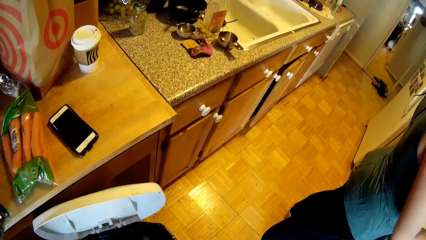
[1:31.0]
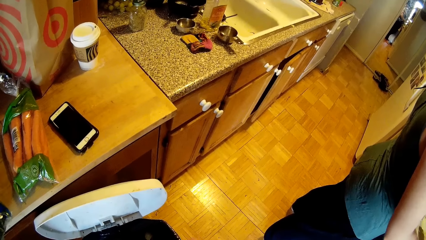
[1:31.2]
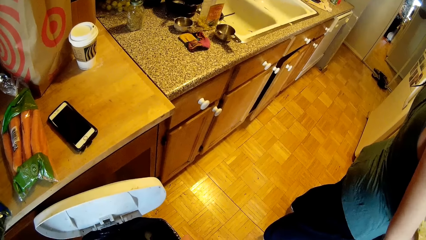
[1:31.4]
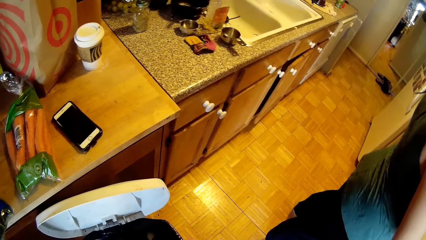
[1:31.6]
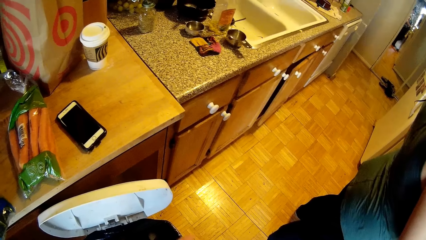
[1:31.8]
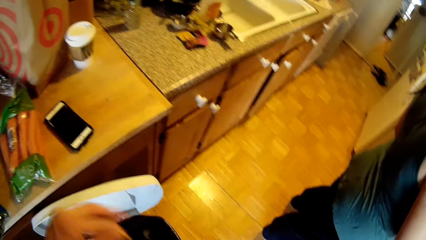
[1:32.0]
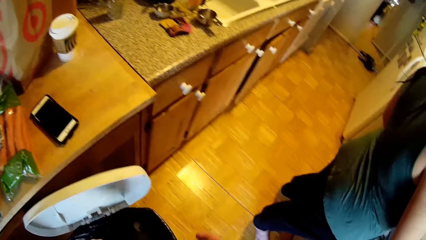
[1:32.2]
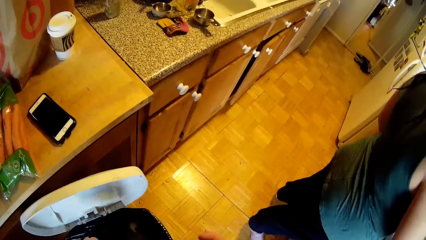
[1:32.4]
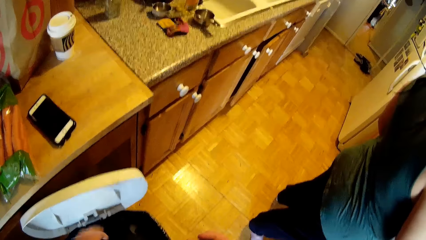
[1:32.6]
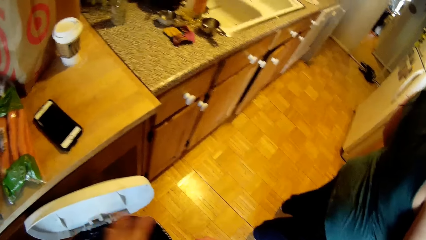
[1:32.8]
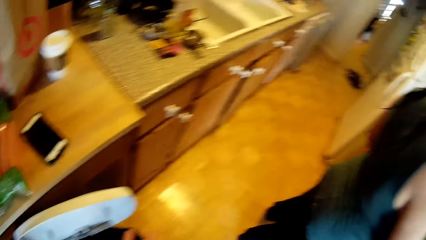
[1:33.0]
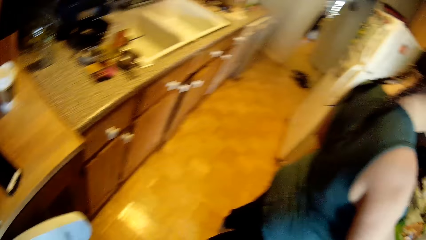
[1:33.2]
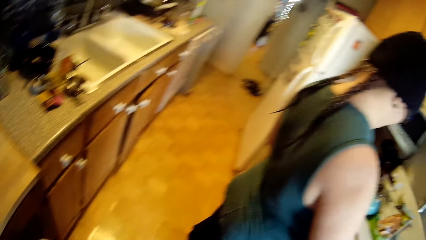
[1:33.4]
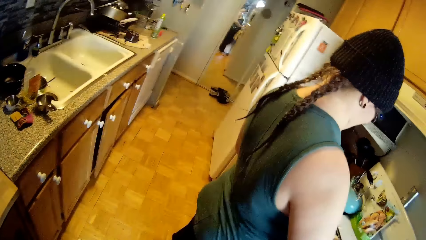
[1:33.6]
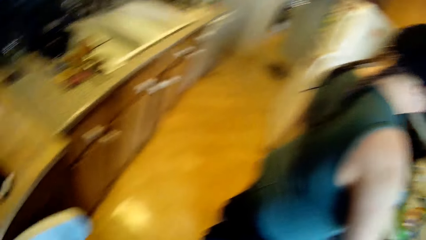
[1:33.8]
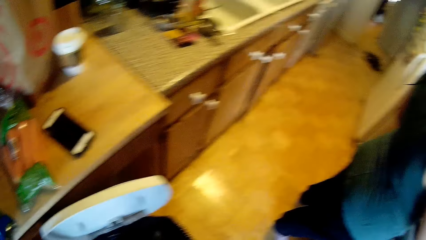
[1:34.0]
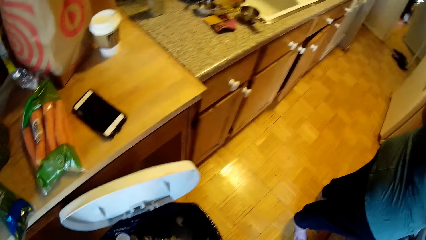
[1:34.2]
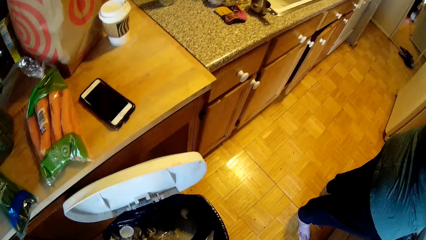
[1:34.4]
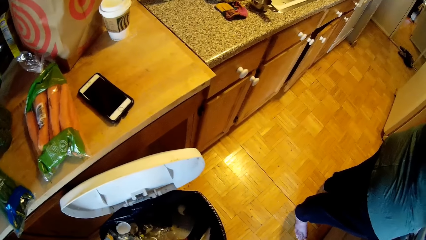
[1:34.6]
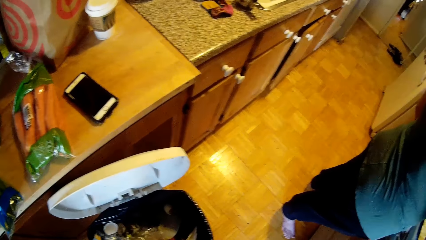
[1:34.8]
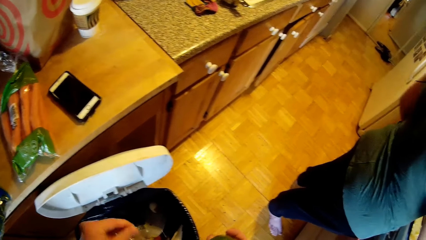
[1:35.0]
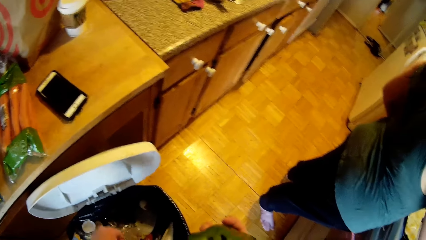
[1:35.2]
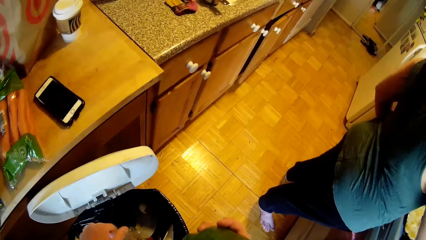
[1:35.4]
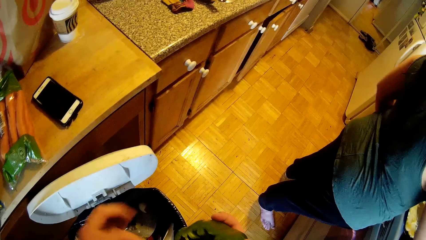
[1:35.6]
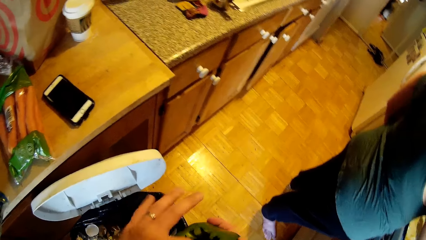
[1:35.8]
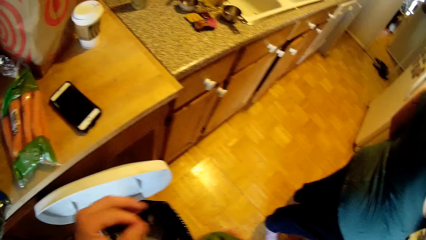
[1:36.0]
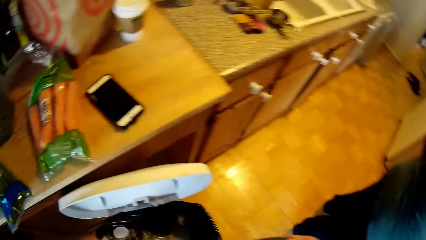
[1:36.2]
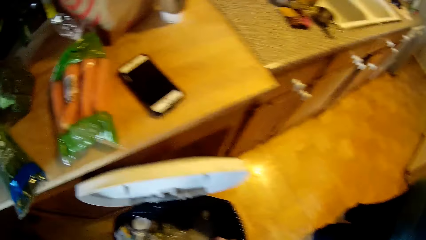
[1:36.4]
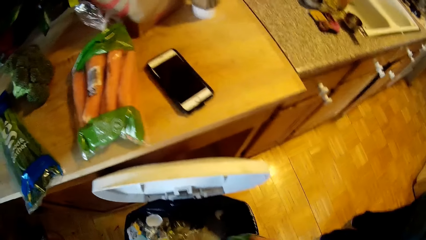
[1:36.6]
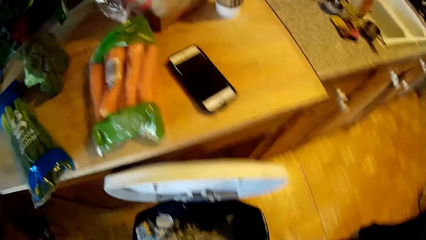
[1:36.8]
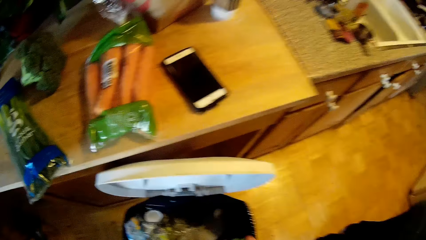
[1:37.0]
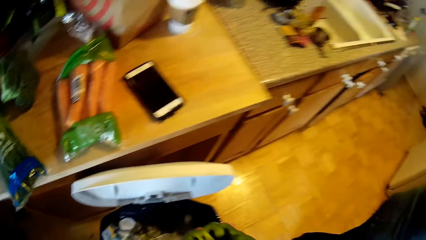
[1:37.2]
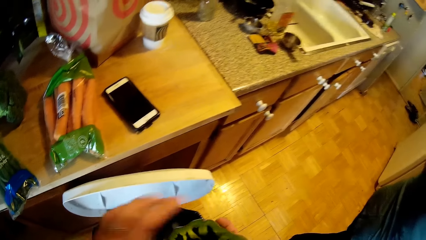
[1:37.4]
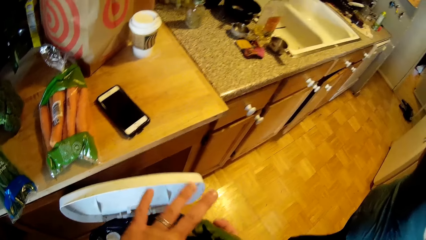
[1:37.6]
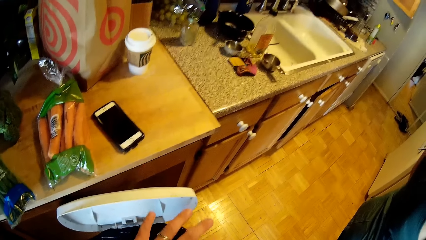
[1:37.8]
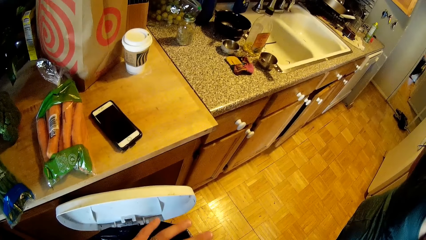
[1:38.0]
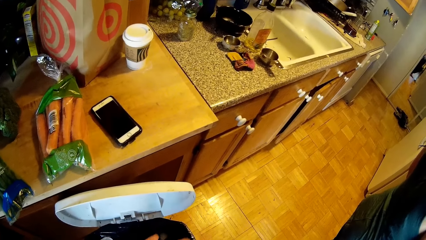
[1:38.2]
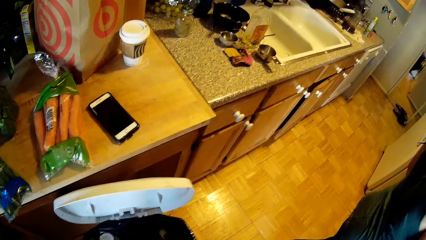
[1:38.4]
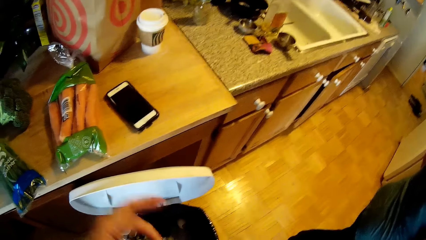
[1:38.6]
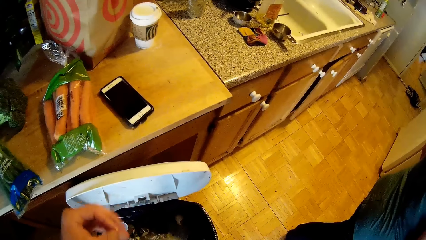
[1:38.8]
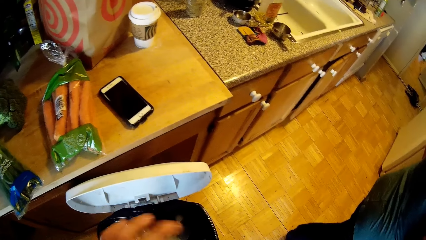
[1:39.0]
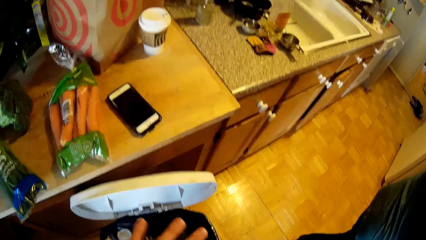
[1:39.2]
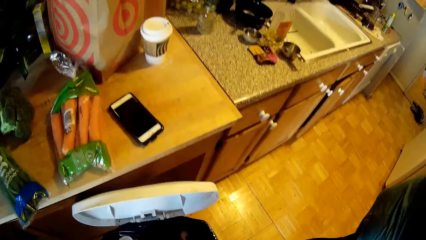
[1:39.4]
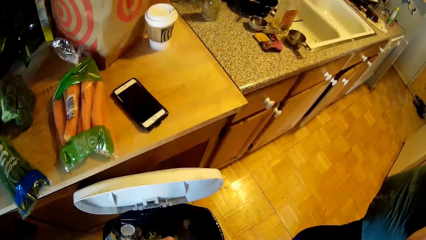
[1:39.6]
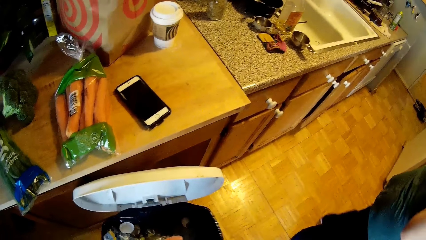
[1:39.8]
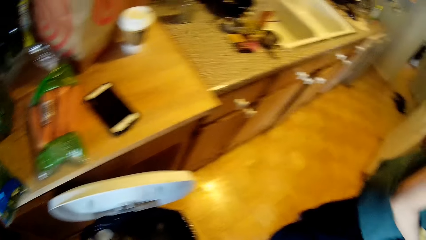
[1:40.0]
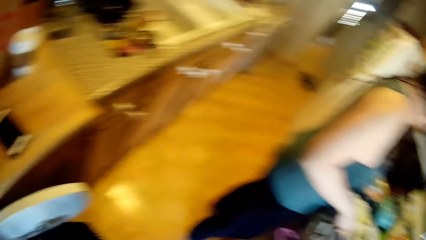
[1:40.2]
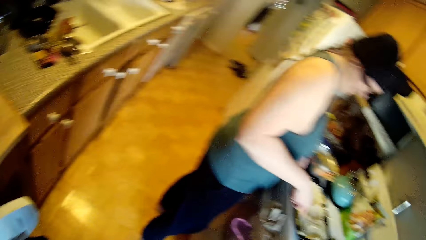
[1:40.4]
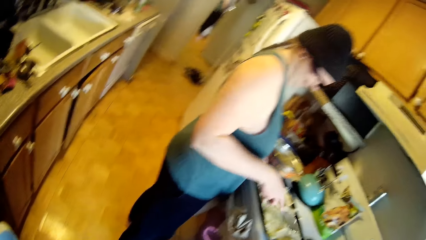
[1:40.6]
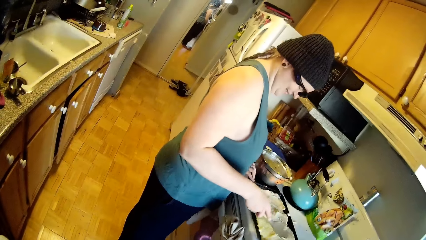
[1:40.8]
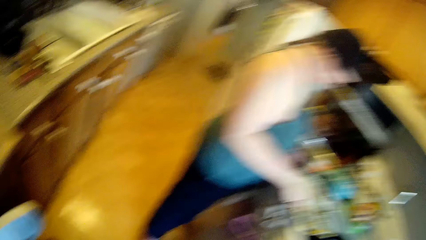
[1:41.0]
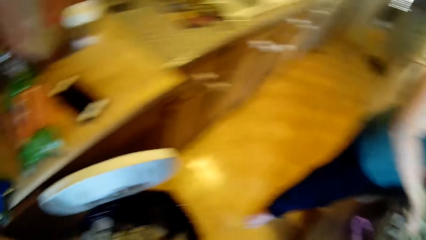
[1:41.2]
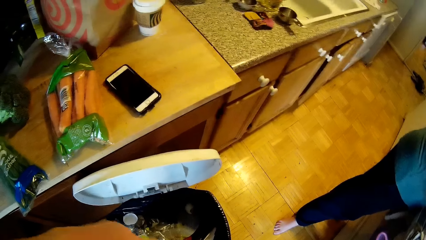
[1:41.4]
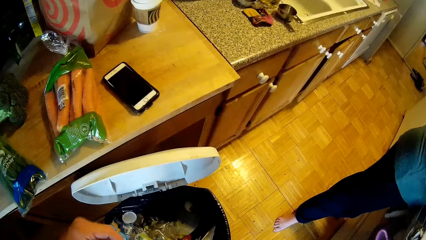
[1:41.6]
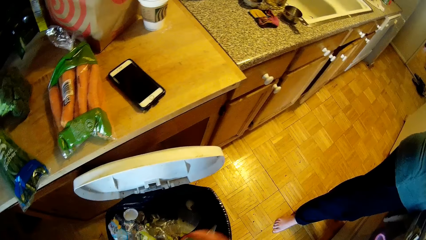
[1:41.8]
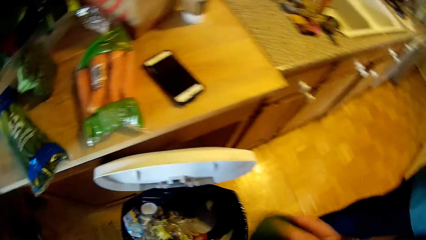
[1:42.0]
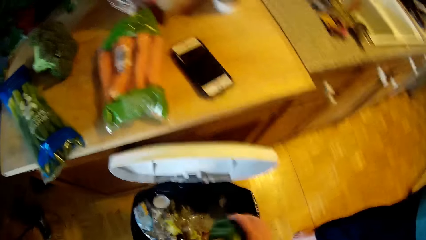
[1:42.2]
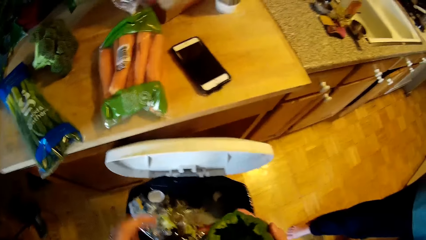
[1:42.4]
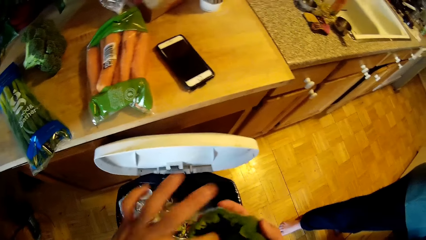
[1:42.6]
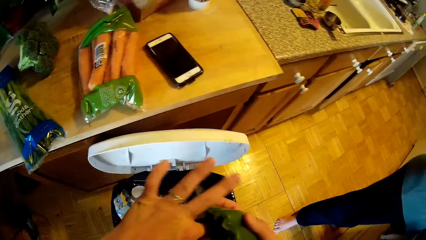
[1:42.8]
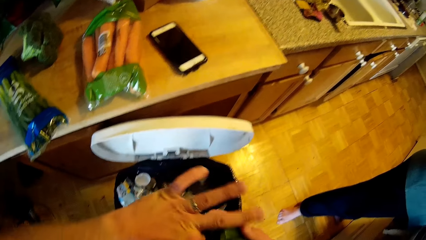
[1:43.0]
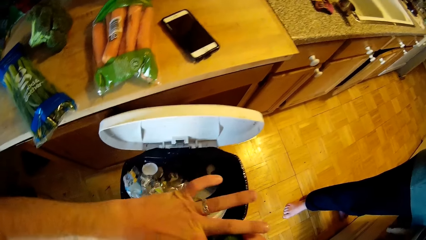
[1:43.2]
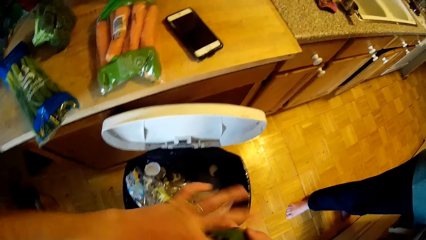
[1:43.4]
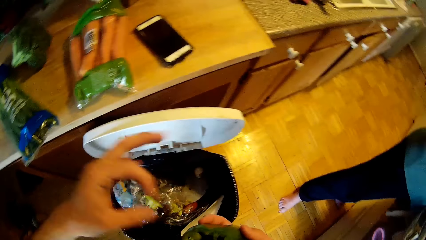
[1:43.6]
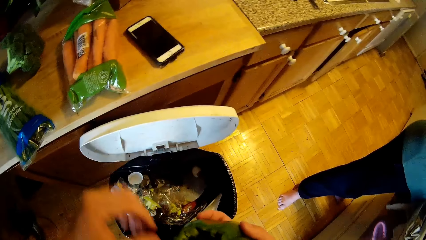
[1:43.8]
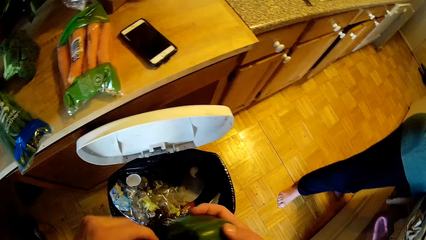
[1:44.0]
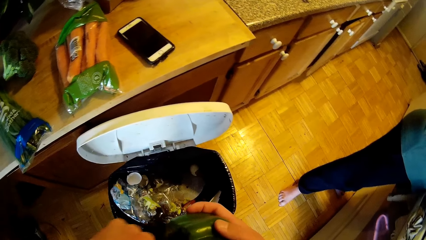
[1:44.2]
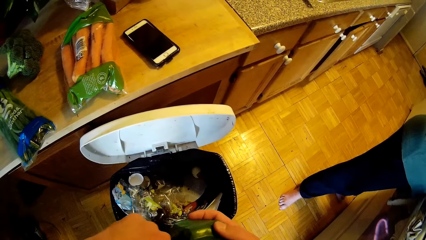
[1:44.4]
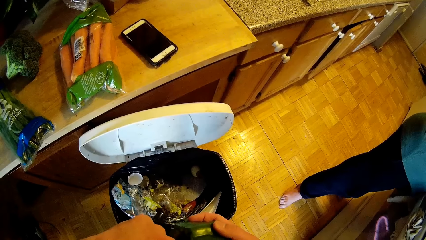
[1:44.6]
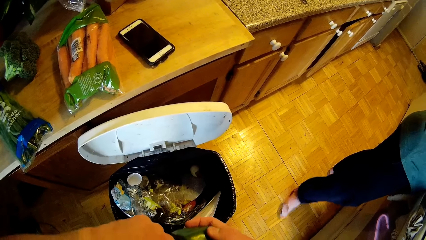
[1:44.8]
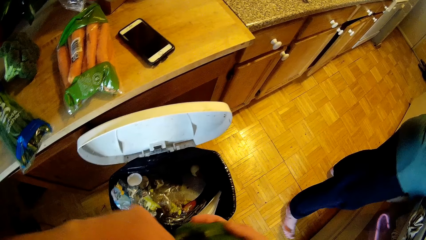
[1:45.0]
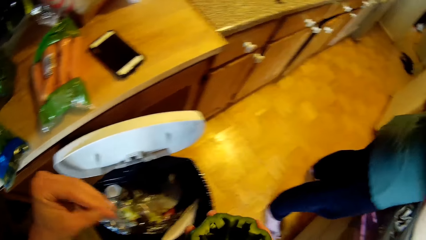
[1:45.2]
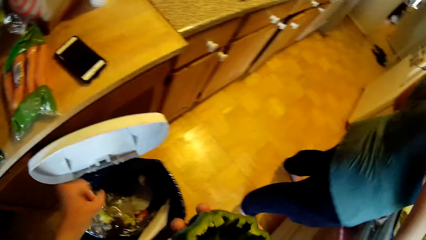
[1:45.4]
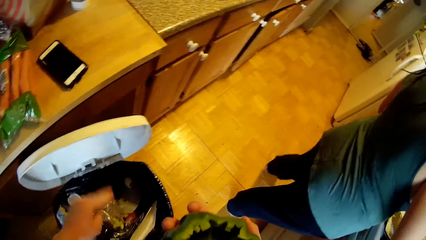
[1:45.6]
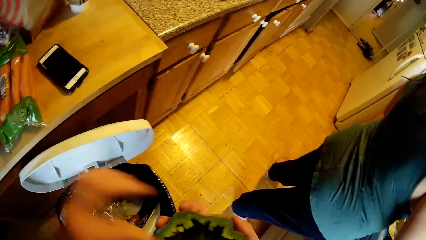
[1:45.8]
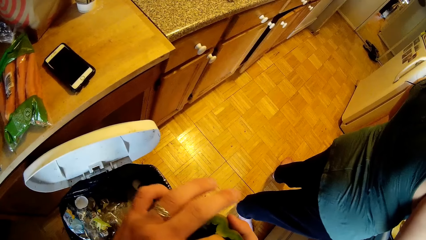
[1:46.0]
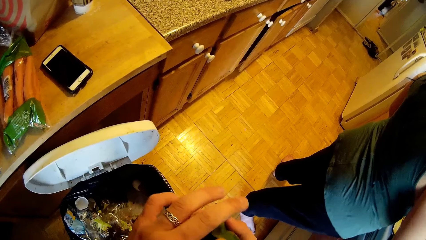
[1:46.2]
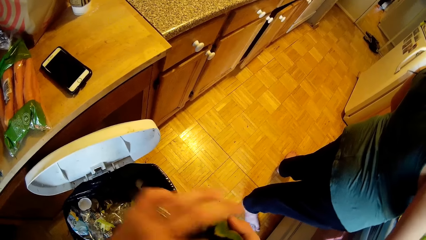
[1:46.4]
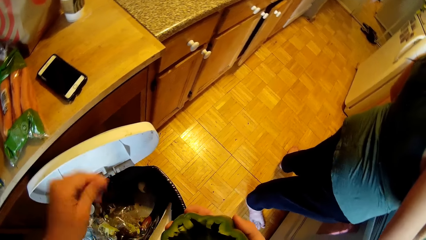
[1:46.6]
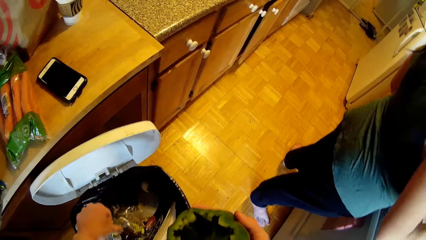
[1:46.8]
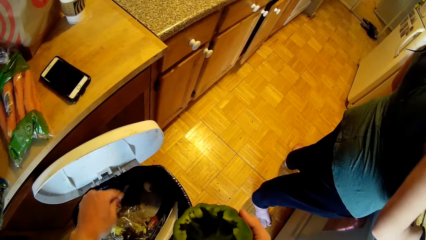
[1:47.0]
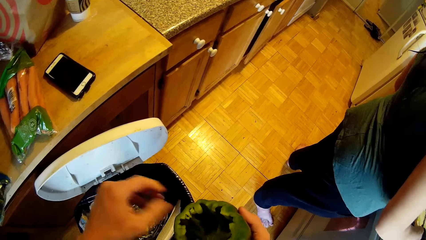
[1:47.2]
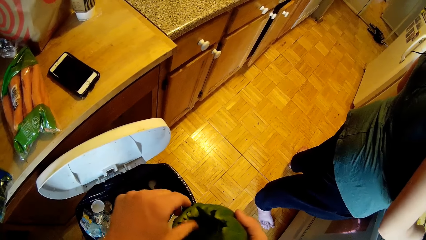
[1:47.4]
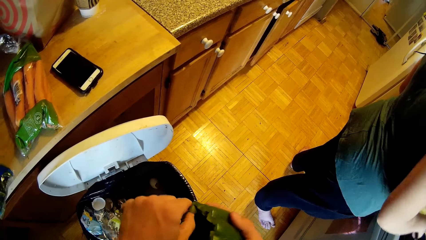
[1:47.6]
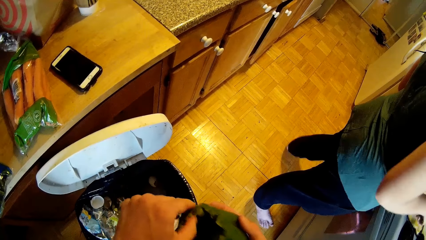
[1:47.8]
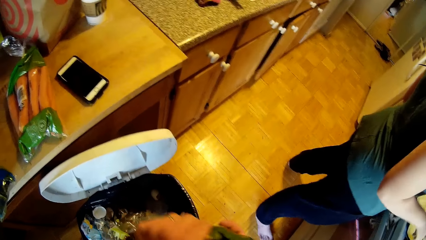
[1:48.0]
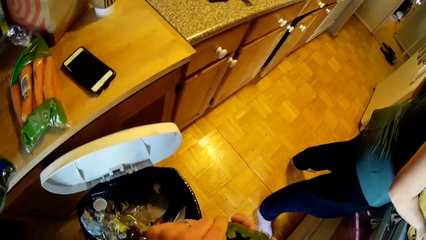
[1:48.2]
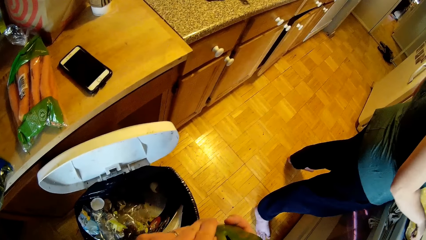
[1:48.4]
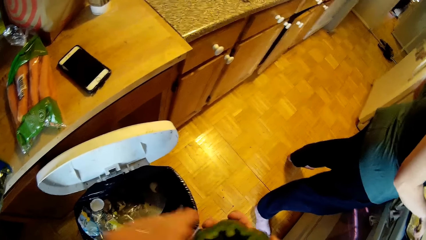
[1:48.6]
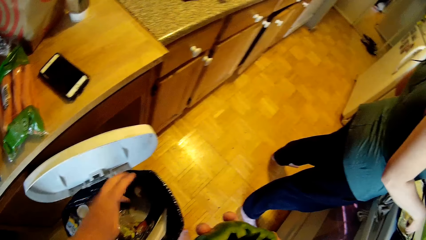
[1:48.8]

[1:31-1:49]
The camera wearer picks something from the pepper. They drop something in the bin. They pick something from the pepper. They drop something in the bin. A woman does something. The camera wearer picks something from the pepper. They drop something in the bin. They pick something from the pepper. They drop something in the bin. They pick something from the pepper.
